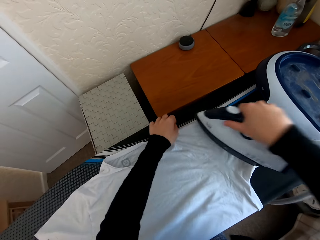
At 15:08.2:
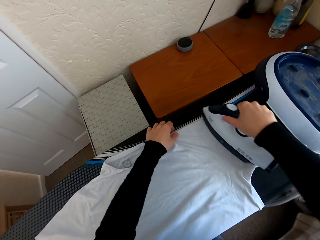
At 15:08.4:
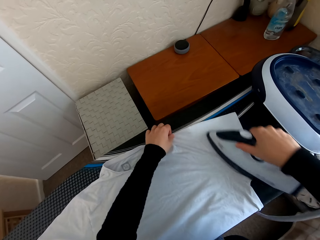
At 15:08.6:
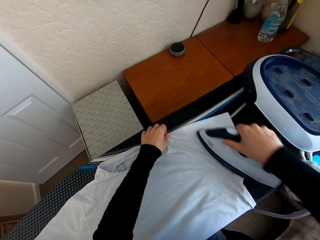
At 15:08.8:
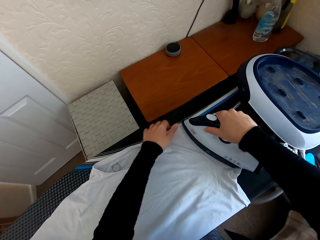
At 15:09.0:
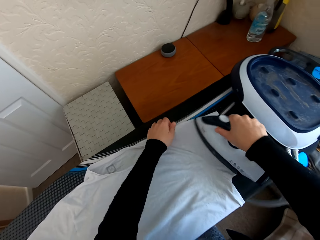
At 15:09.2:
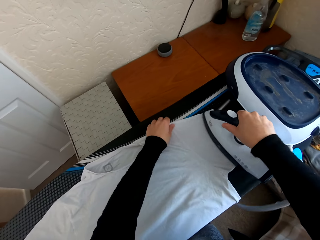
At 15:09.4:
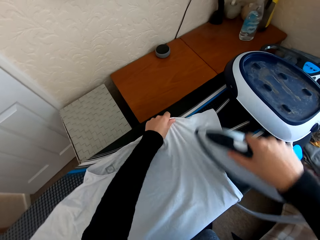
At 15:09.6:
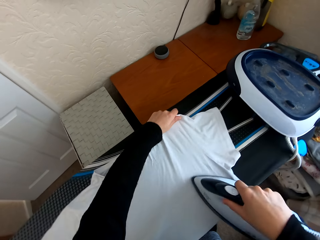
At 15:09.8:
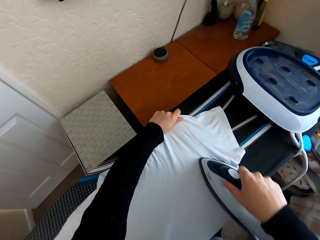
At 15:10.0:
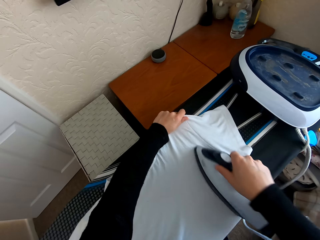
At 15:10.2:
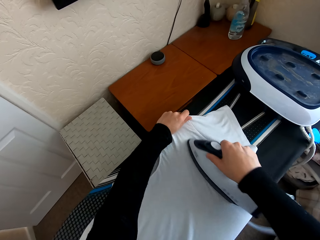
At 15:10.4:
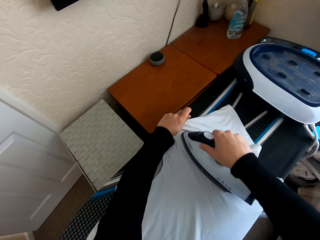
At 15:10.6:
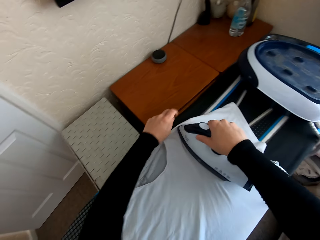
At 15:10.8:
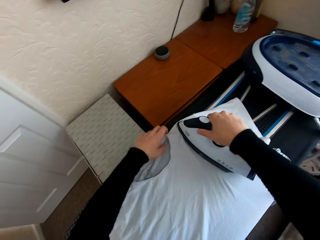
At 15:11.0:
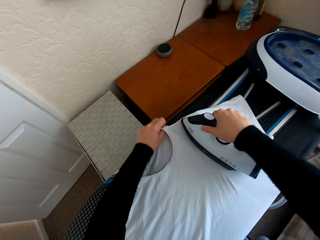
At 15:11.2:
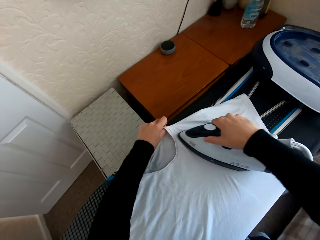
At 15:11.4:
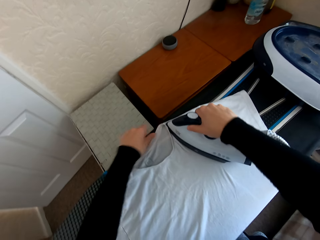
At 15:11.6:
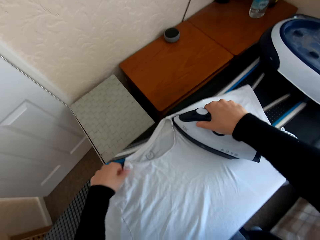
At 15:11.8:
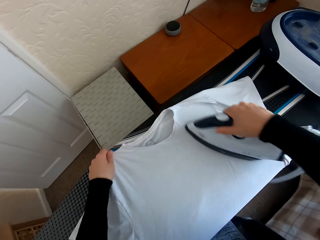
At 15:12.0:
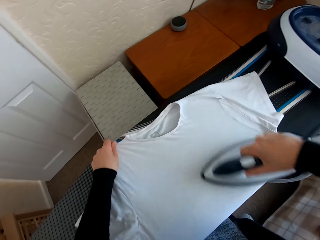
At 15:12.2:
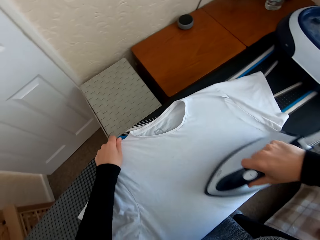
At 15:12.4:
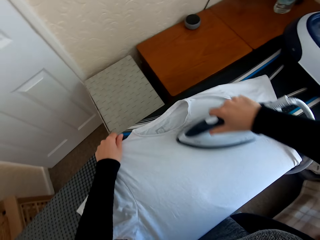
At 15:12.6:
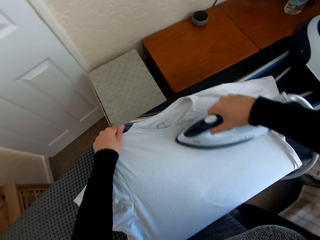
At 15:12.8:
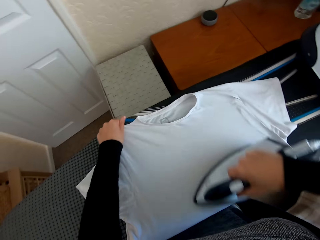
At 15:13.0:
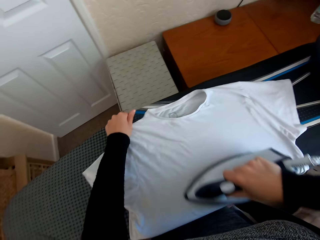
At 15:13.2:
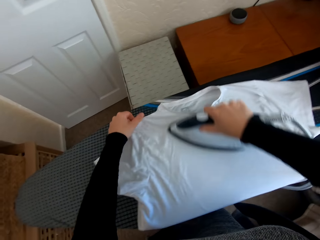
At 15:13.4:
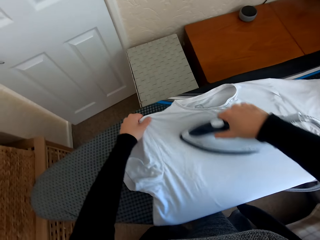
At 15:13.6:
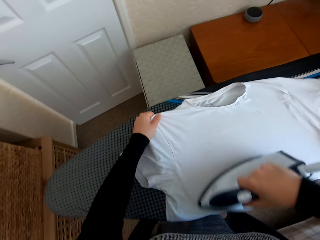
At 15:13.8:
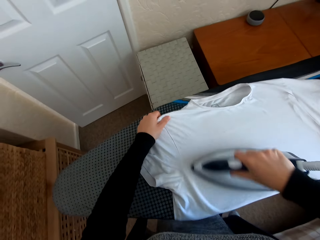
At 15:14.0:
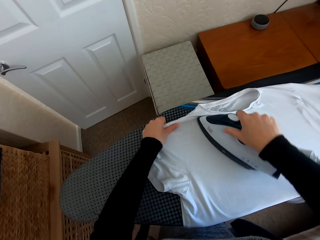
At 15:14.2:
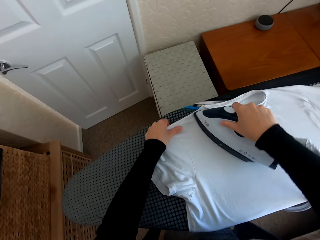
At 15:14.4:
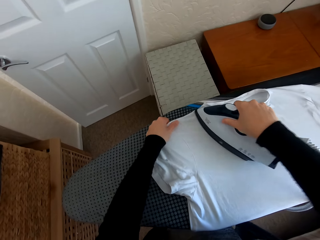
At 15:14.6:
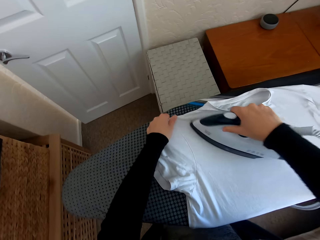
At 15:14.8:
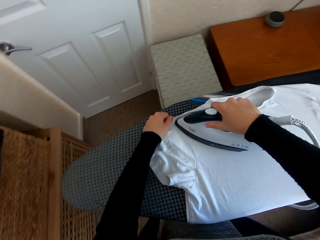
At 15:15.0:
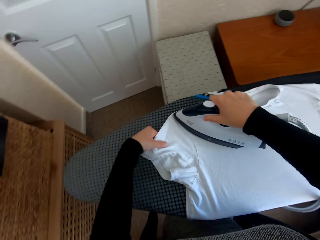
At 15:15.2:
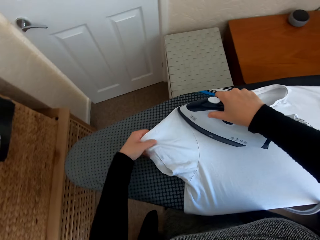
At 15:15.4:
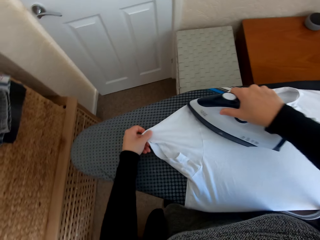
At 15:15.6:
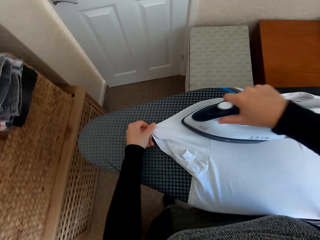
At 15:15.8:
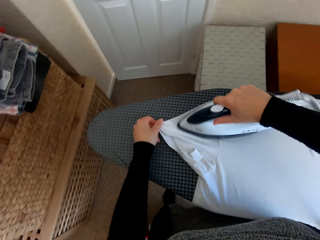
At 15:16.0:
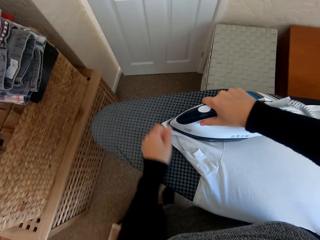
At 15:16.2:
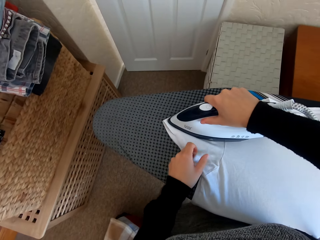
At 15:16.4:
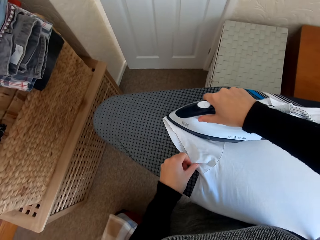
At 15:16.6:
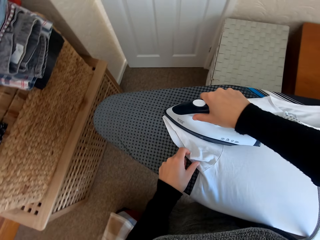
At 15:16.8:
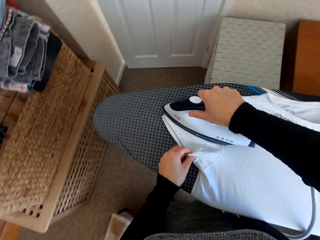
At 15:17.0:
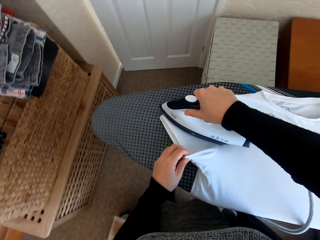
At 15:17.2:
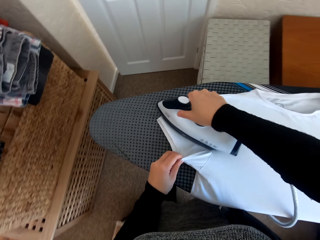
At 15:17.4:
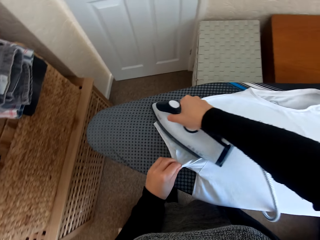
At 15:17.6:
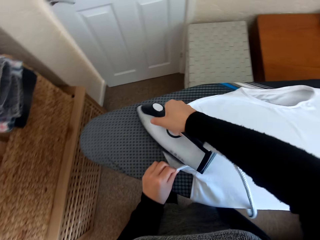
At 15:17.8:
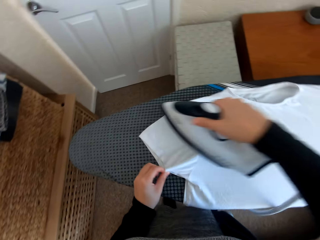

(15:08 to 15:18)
The camera wearer picks the iron box from the iron board hanger. They iron the t-shirt on the Brabantia iron board with the iron box.

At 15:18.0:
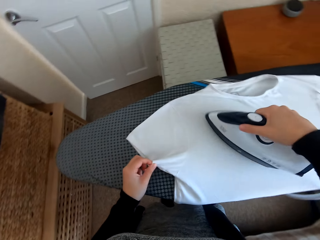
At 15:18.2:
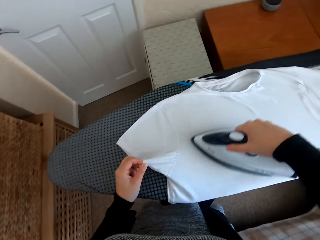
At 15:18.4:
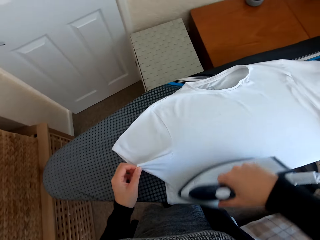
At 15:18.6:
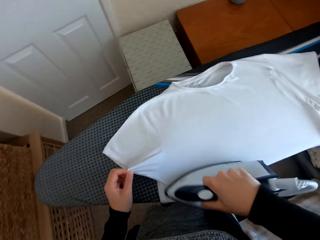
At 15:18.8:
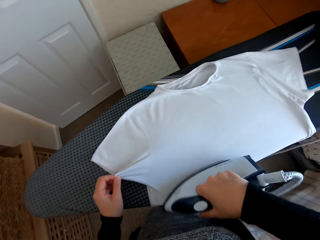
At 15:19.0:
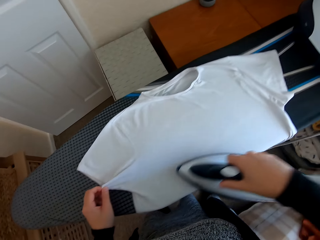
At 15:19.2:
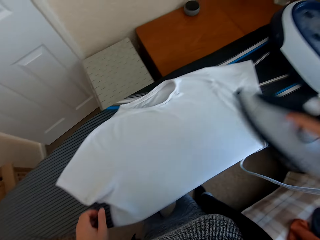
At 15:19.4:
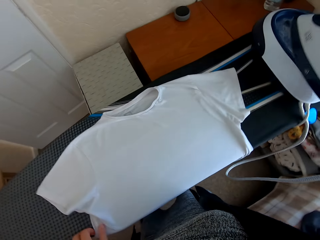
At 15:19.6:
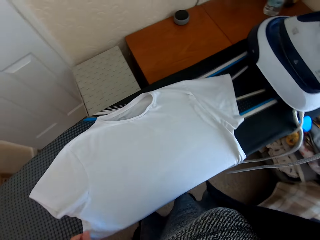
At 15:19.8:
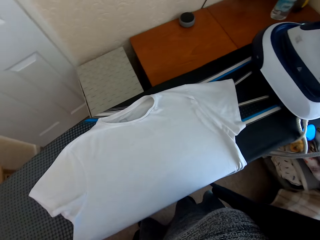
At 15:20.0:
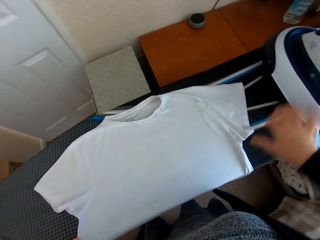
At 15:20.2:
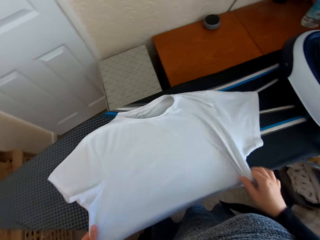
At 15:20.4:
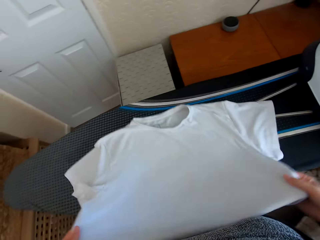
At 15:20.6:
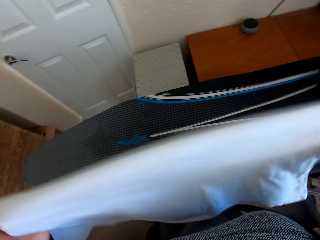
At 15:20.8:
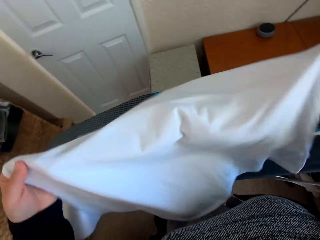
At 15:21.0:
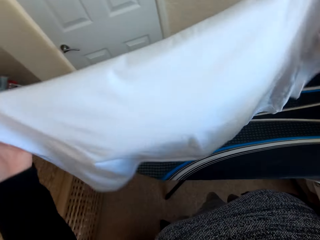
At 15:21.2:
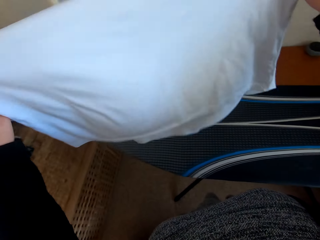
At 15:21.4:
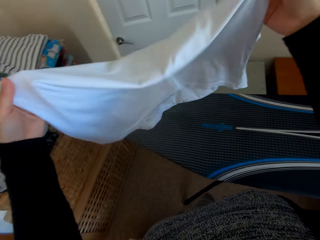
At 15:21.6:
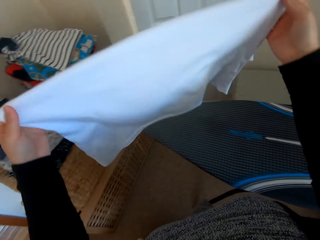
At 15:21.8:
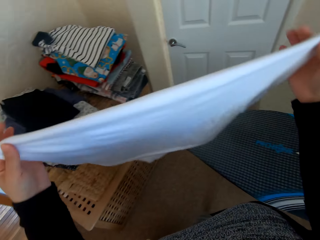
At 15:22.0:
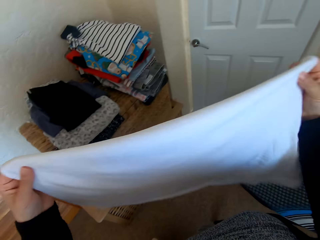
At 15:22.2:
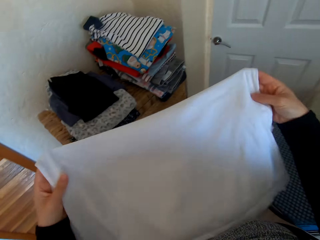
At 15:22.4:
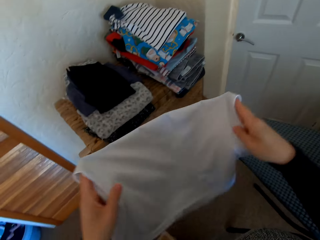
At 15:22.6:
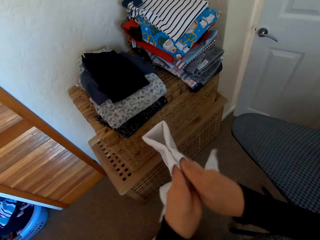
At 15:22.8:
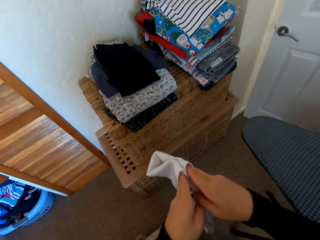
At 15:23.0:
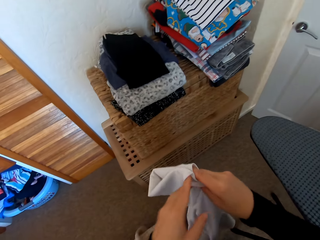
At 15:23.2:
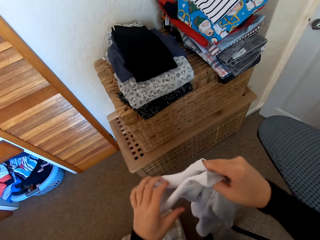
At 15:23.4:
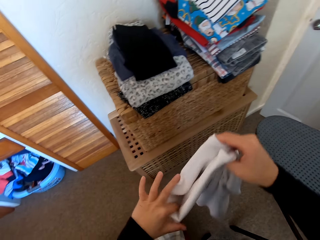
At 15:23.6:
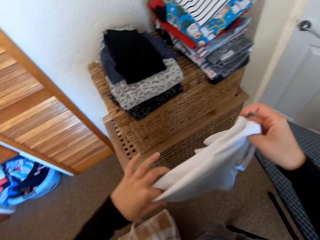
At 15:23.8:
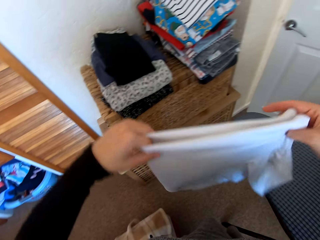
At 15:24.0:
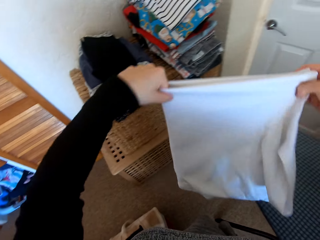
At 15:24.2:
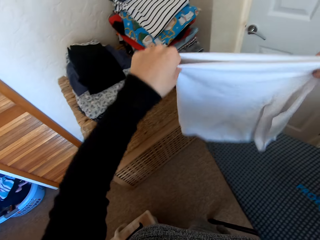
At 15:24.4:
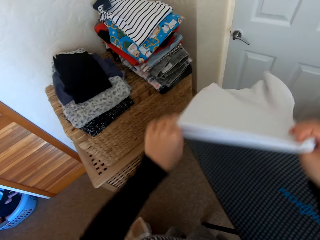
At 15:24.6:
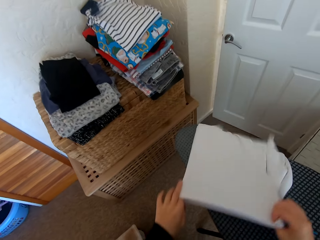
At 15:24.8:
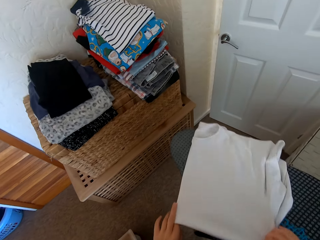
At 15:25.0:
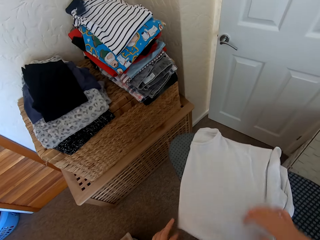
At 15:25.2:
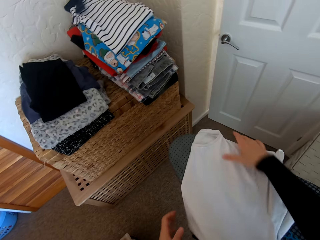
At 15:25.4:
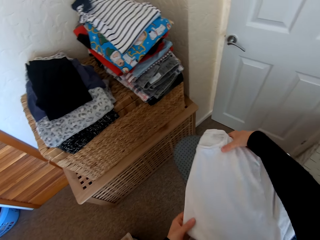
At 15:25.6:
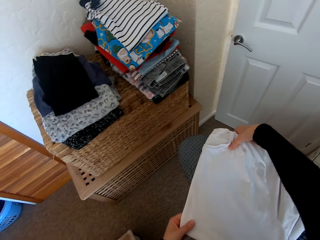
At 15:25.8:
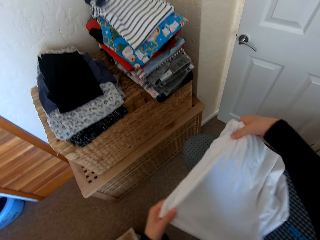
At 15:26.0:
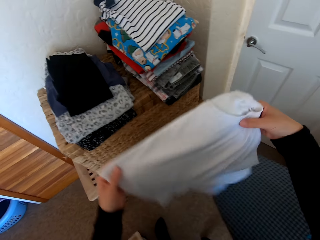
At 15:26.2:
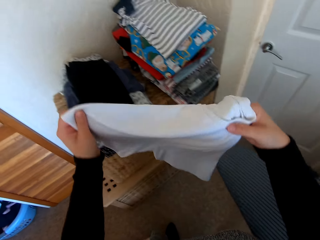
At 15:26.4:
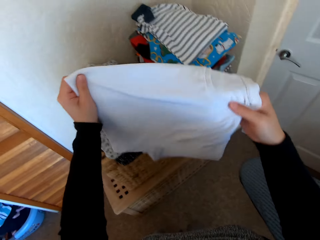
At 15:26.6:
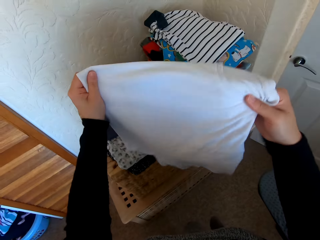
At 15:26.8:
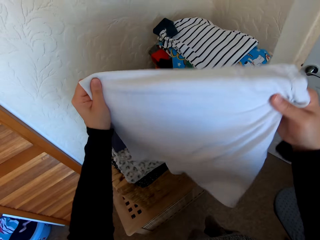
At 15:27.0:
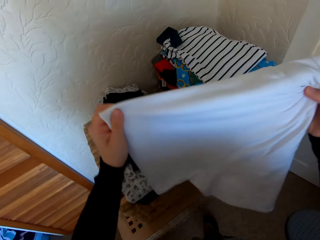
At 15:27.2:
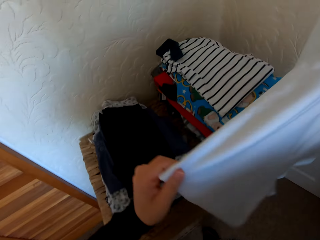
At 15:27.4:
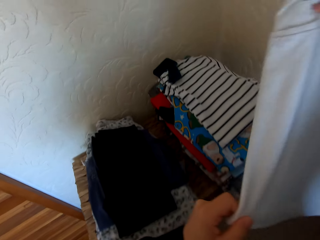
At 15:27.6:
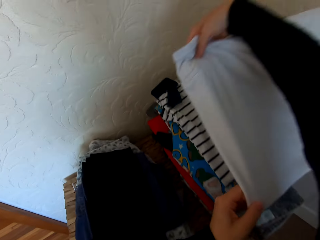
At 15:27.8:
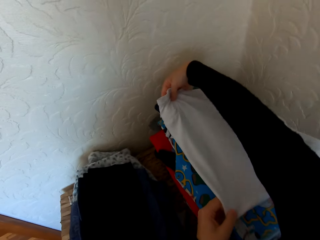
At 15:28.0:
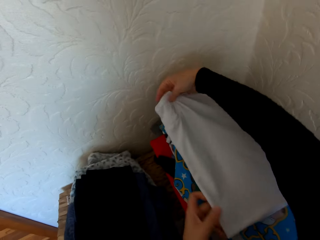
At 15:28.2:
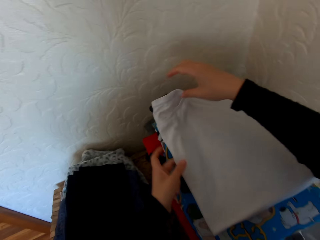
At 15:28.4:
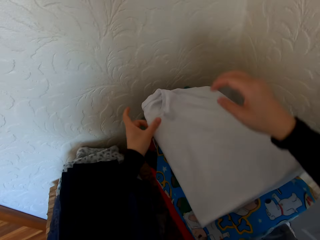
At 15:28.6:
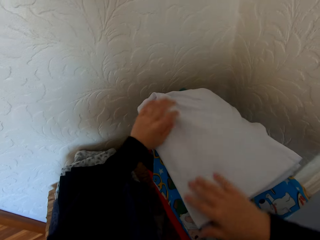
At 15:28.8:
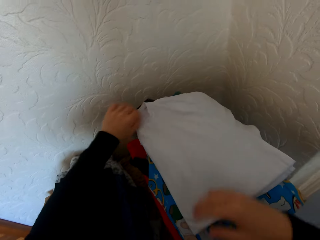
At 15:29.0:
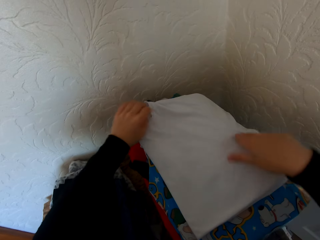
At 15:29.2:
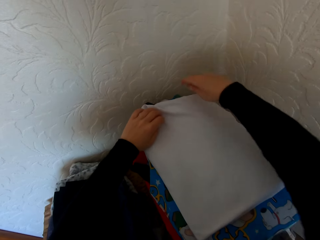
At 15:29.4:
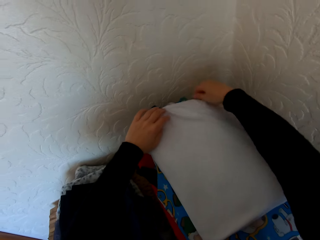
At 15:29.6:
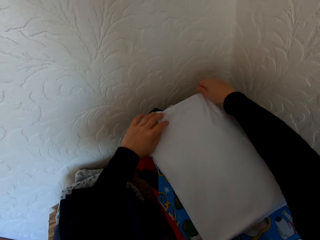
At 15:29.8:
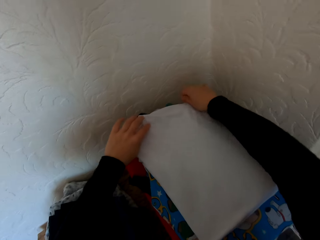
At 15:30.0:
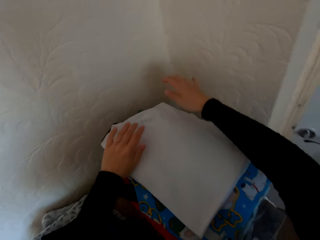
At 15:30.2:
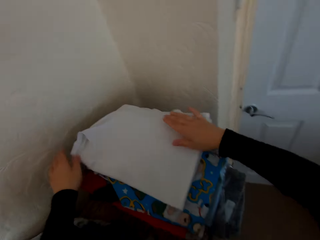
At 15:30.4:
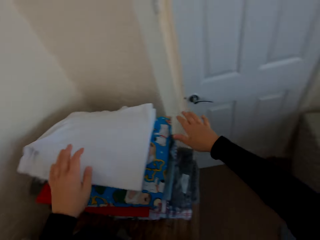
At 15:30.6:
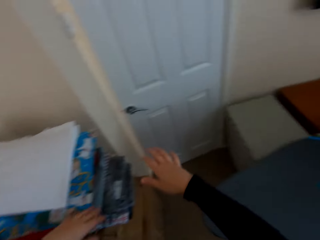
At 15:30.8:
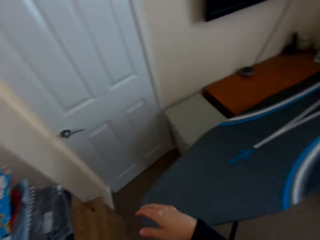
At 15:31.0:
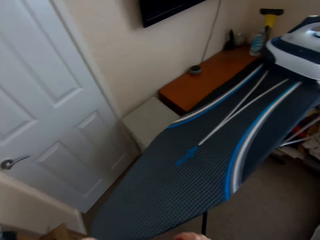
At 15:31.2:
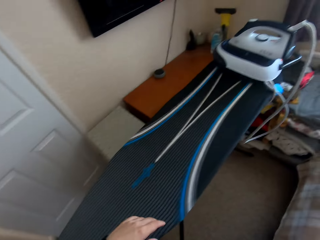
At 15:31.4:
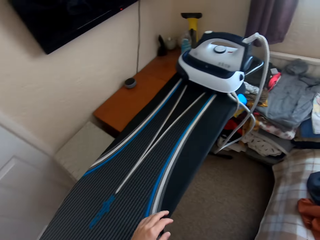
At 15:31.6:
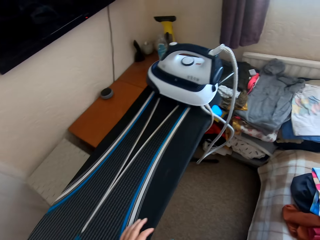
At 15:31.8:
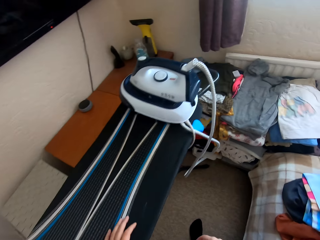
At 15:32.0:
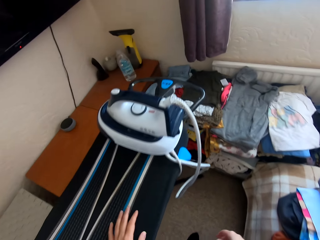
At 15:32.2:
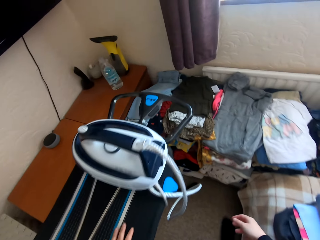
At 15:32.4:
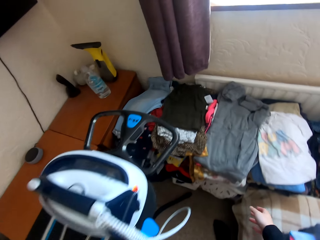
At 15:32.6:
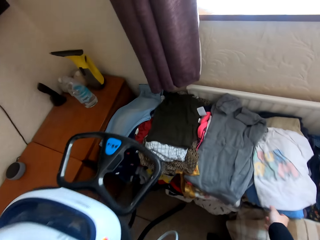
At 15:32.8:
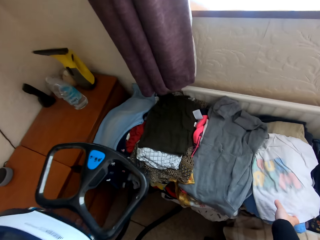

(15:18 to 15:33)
The camera wearer puts the iron box on the iron board hanger. They fold the t-shirt. They place the t-shirt on the table. They walk in the house.
